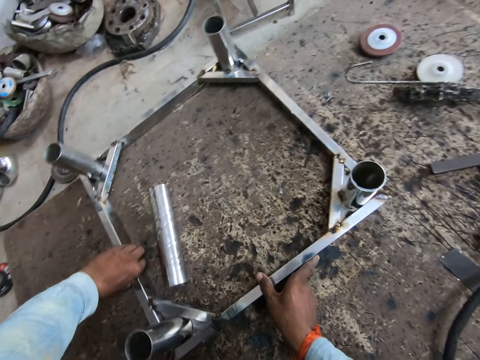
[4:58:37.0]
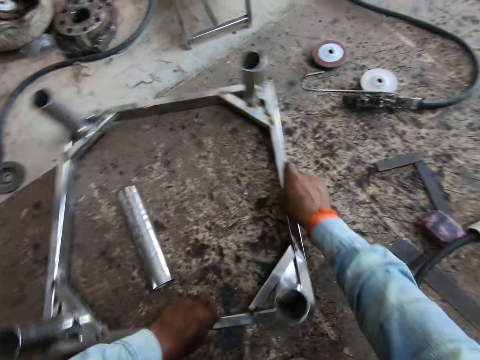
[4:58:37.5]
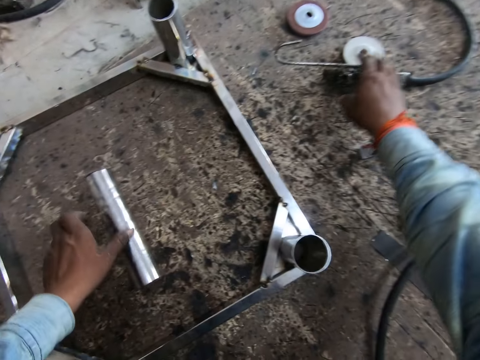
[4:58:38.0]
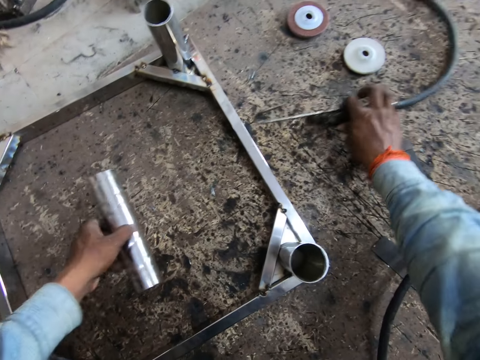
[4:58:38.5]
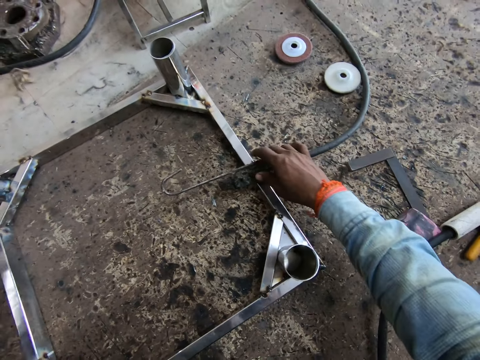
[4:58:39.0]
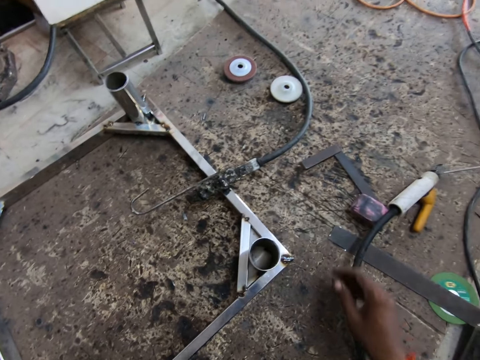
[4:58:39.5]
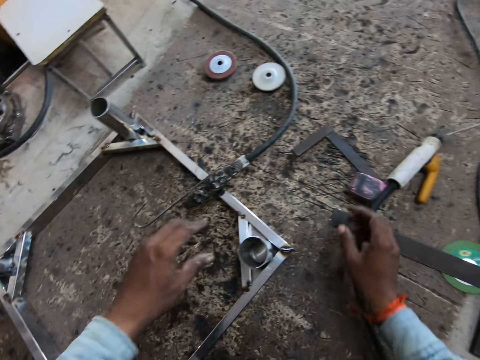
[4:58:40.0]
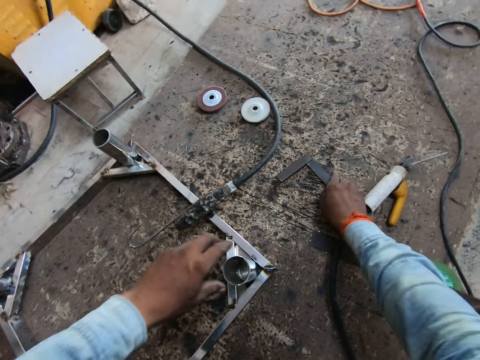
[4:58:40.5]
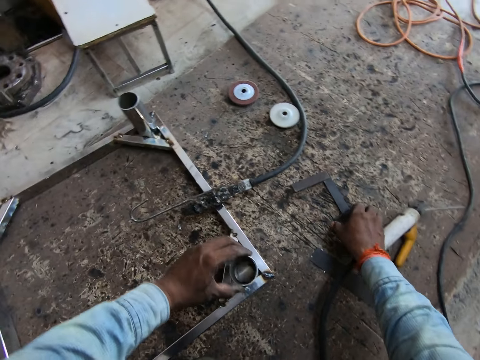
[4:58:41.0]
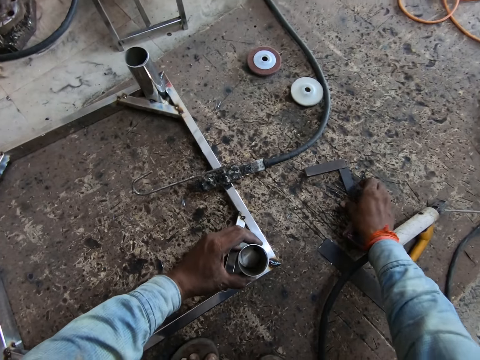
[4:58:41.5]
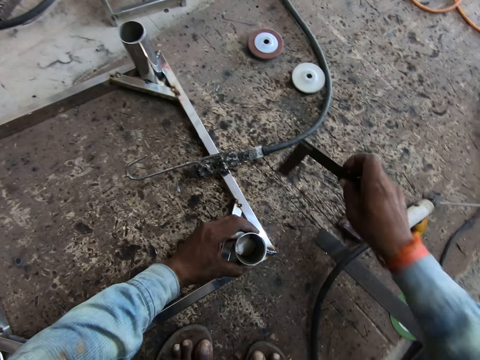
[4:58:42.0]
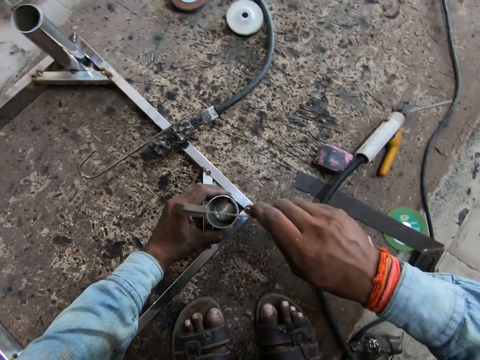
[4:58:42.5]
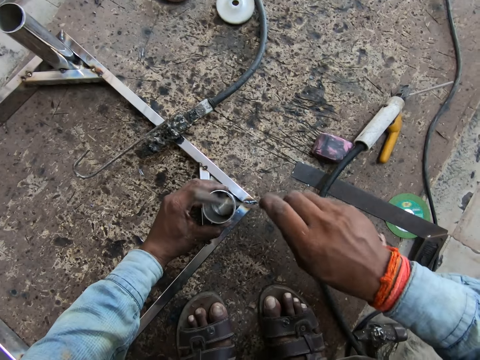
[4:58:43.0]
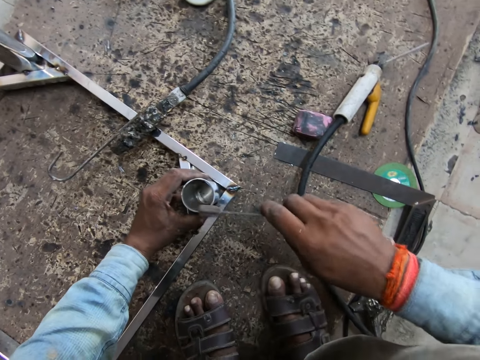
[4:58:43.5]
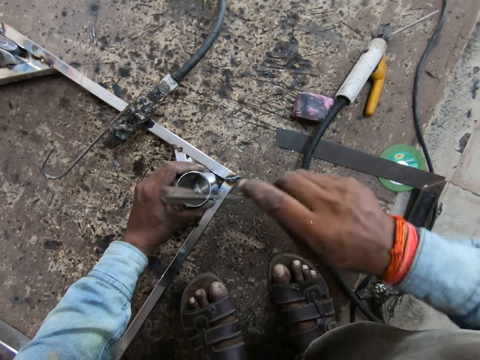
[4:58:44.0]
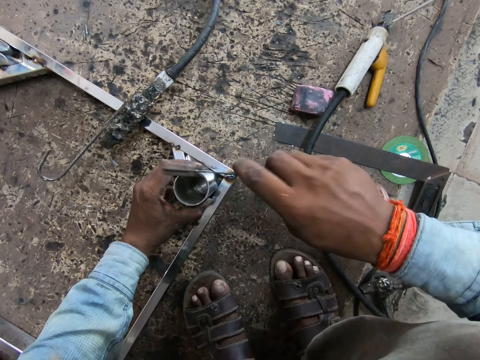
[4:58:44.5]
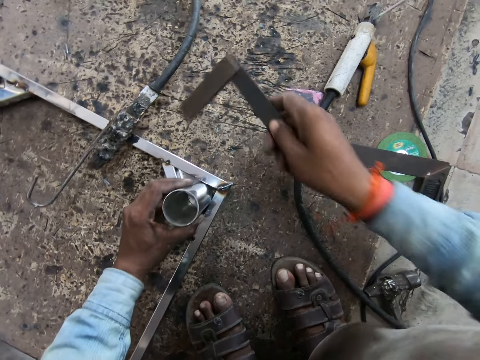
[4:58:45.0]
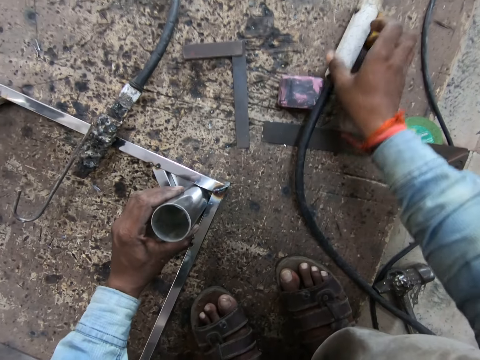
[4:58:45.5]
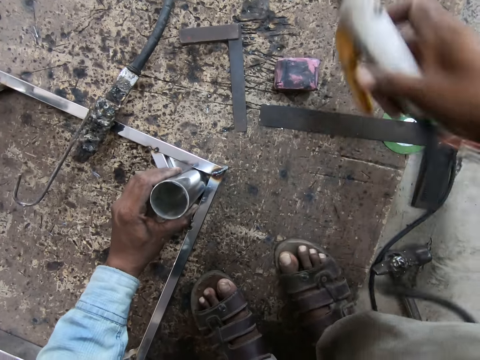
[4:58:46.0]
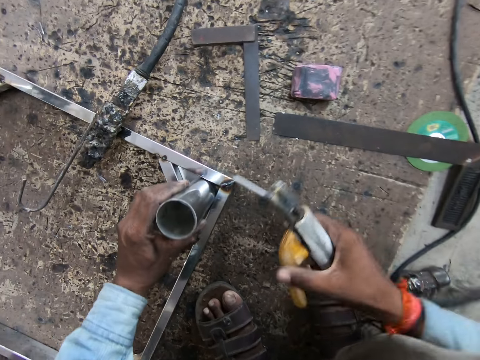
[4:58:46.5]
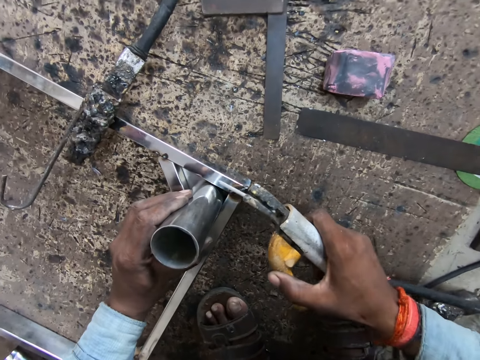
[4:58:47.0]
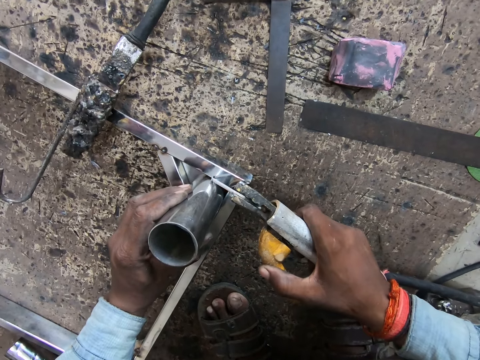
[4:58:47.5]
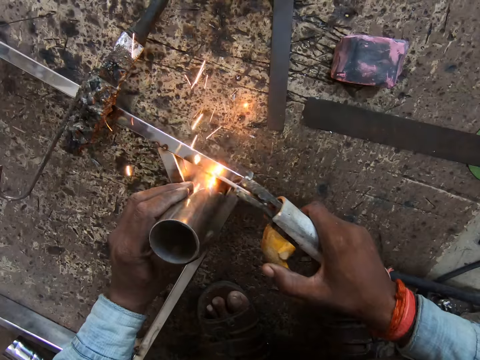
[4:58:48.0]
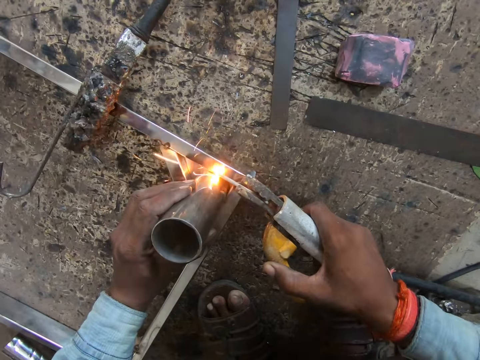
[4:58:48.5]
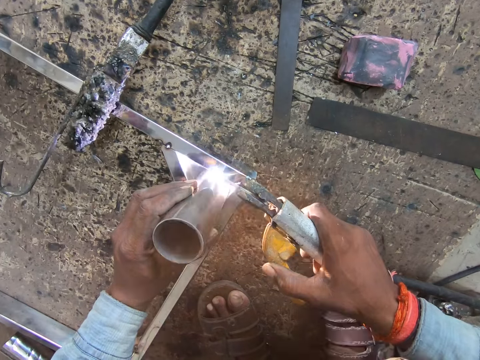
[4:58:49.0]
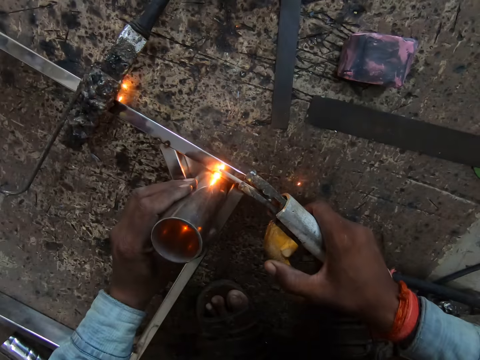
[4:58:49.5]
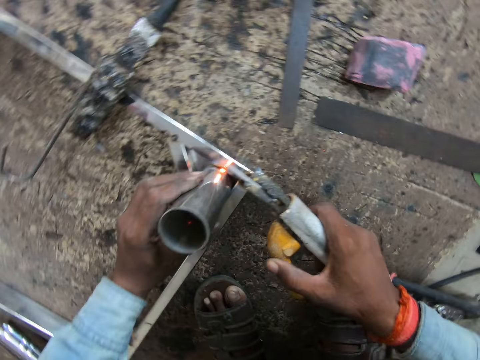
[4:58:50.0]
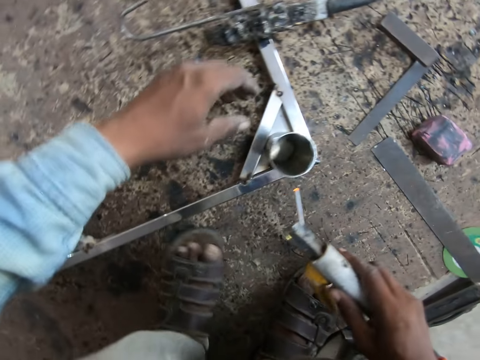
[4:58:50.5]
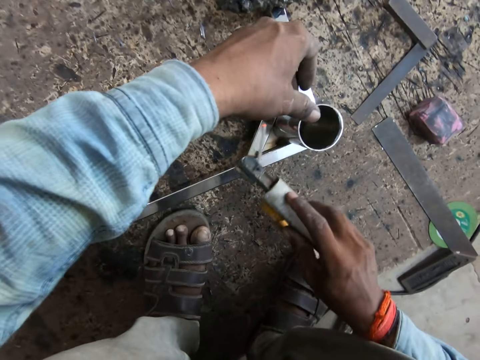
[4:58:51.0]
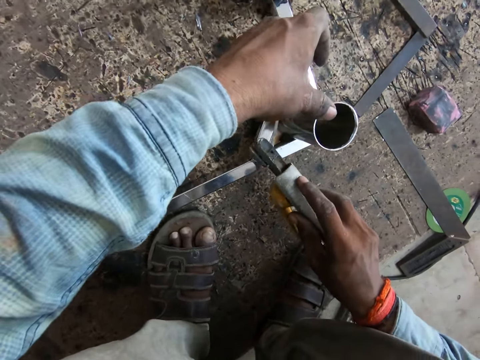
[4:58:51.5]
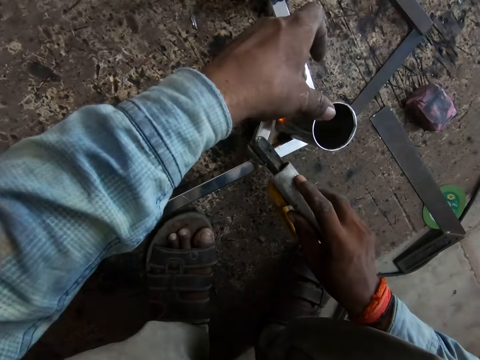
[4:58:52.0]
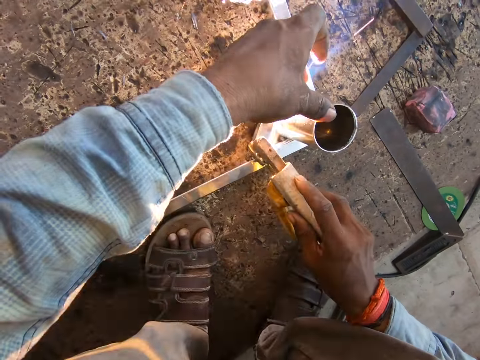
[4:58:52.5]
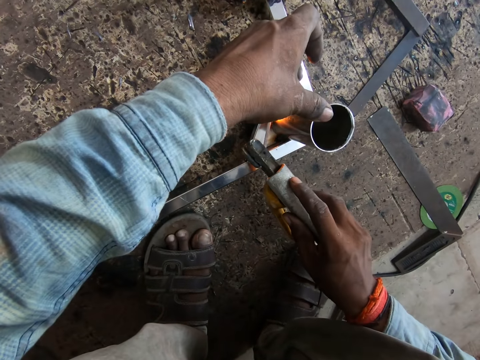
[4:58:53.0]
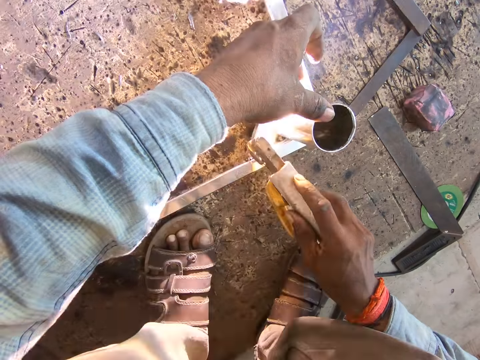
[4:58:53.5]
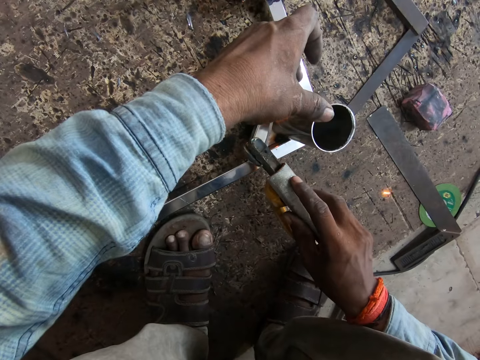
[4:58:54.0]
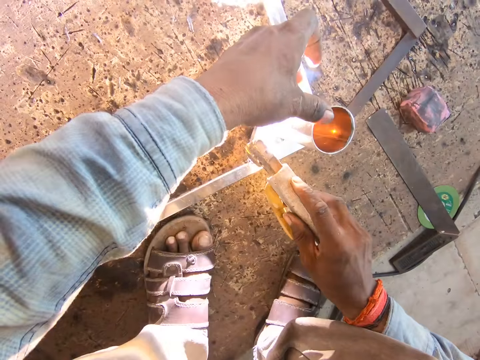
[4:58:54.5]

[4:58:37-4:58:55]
The camera wearer lifts the soldering iron with his right hand. He lifts the piece of metal with his left hand. He picks up something on the wood and places it on the steel rod. He holds the metal piece with his left hand. He lifts a right angled ruler with his right hand. He hits the piece of metal at the edge of the metal frame with the right angled ruler in his right hand. He drops the right angled ruler on the work space with his right hand. He lifts the soldering iron from the work space with his right hand. He welds the metal piece to the metal frame with the soldering iron in his right hand. He adjusts his left hand on the piece of metal. He welds the metal piece to the metal frame with the soldering iron in his right hand.

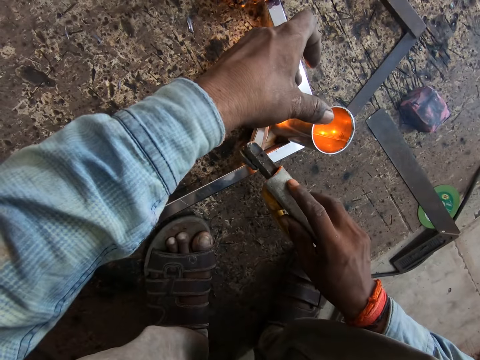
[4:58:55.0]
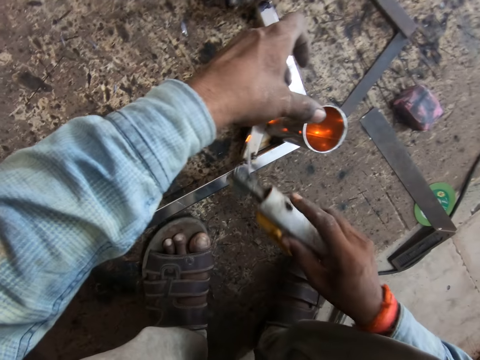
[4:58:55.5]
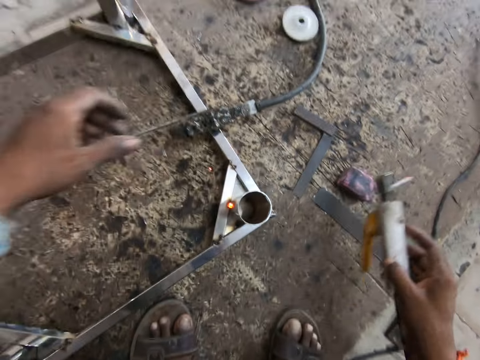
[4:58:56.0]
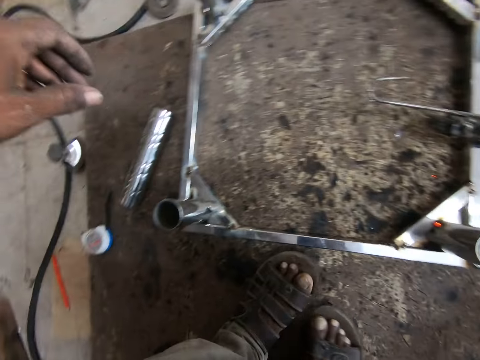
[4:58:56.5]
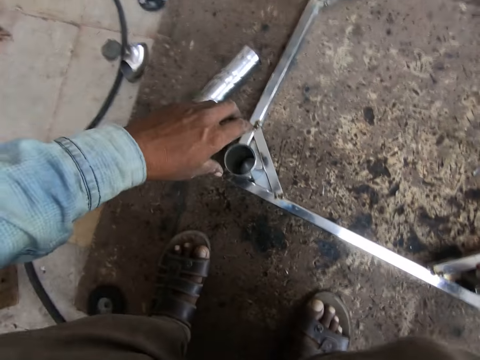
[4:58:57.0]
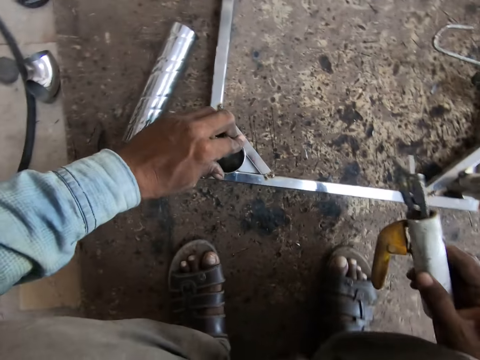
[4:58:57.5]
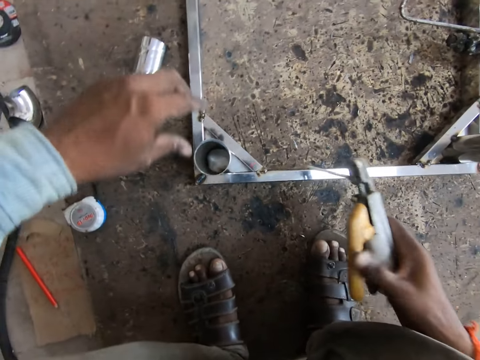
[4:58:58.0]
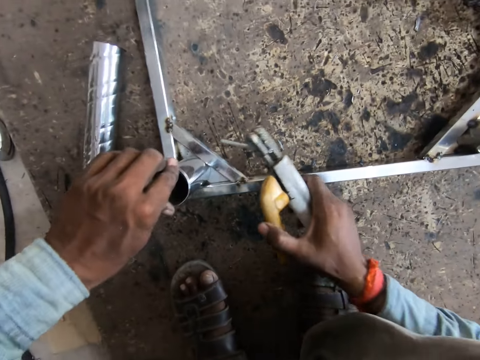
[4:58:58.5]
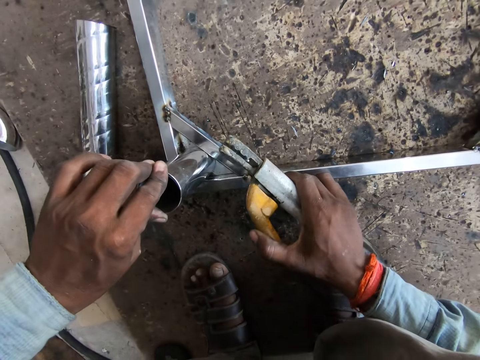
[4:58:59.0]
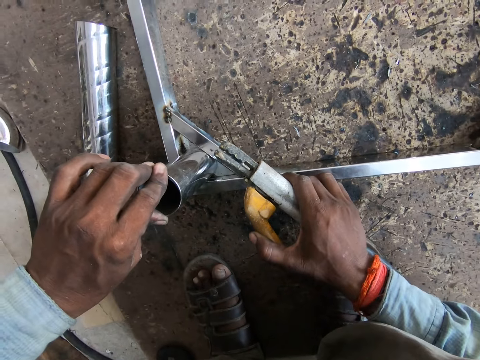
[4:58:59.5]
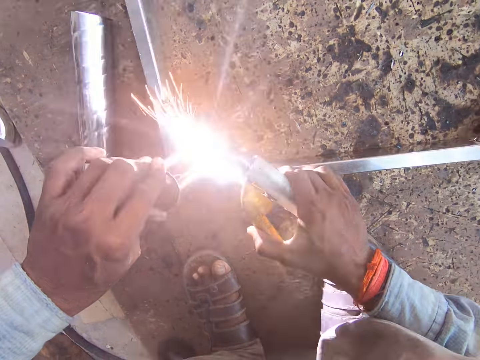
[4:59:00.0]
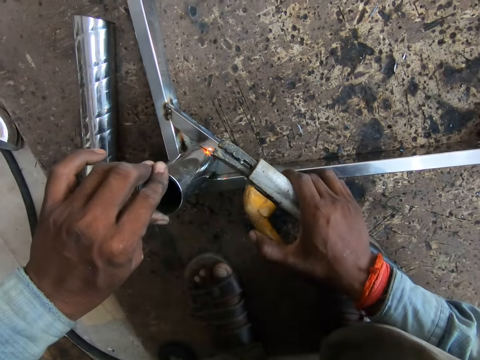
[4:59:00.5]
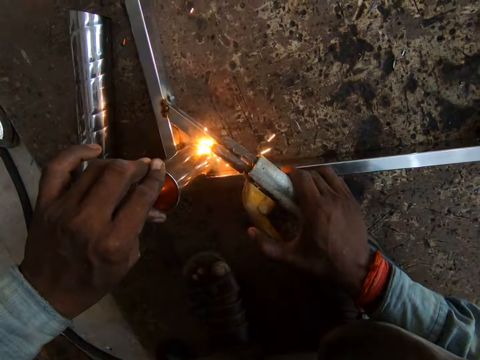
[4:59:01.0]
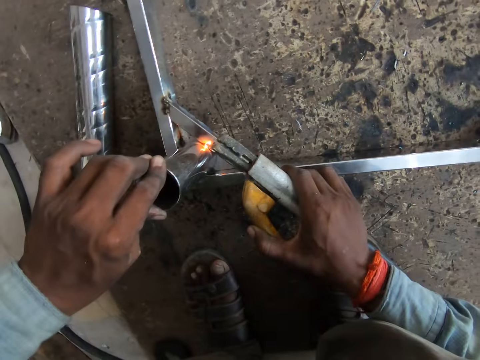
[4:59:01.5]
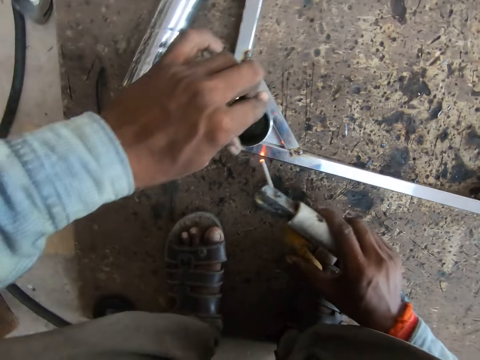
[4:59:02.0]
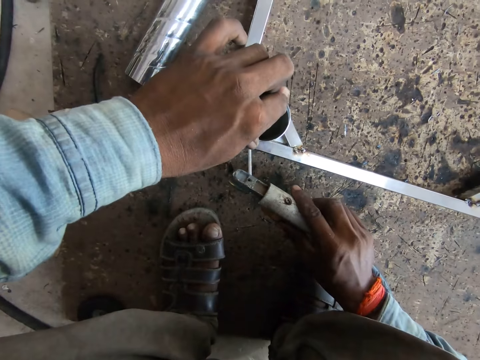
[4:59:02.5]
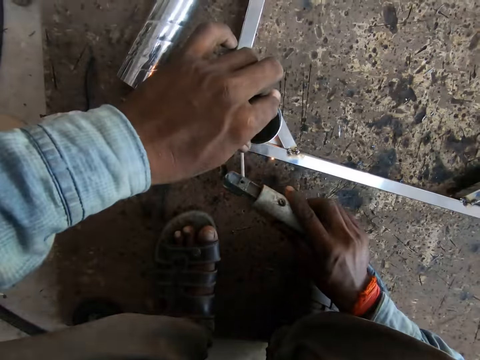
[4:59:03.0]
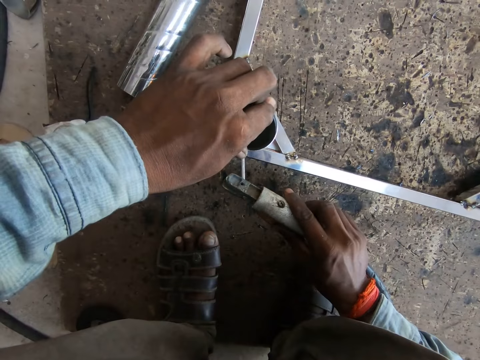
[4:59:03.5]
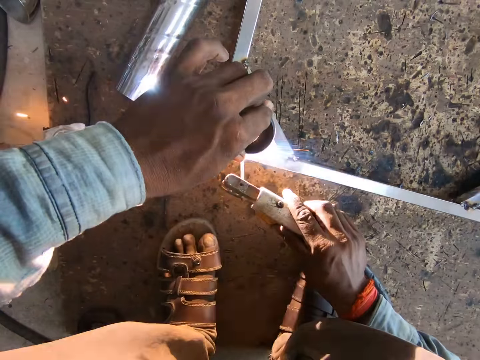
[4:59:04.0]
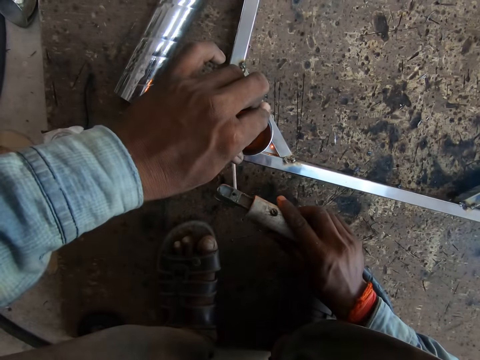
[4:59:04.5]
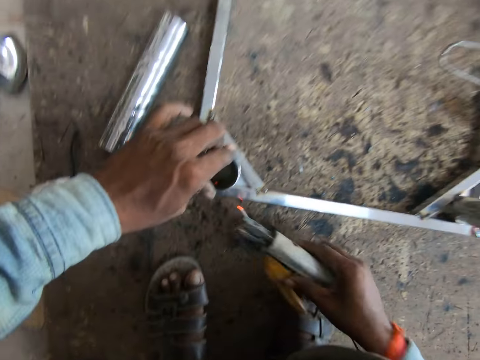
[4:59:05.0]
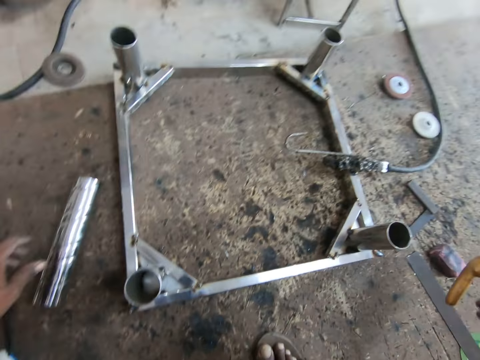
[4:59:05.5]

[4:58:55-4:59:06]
The camera wearer holds the piece of metal with his left hand. He adjusts the metal rod with his hand. He welds the metal piece to the metal frame with the soldering iron in his right hand. He drops the soldering iron on the work space.
